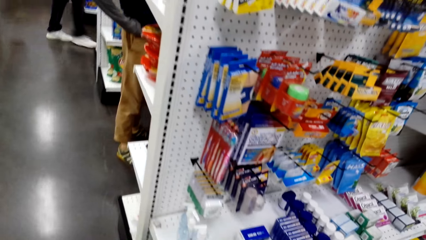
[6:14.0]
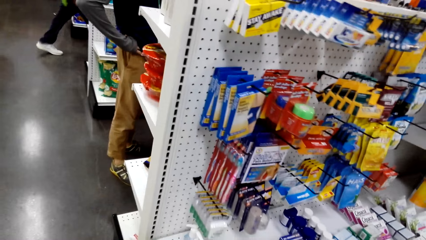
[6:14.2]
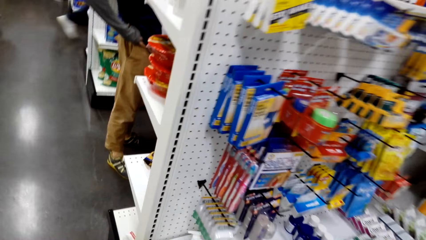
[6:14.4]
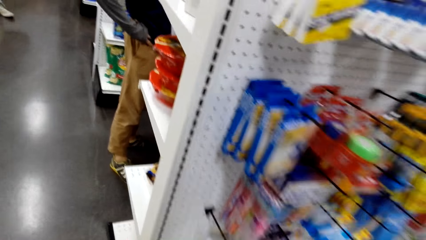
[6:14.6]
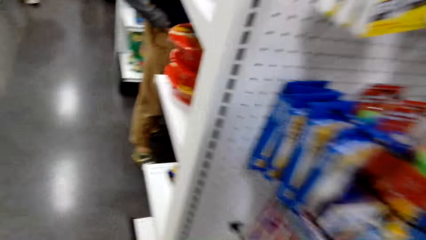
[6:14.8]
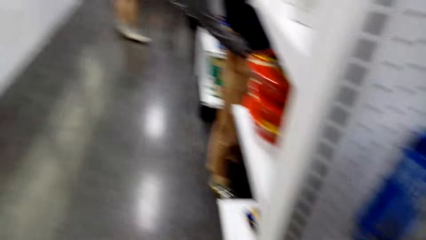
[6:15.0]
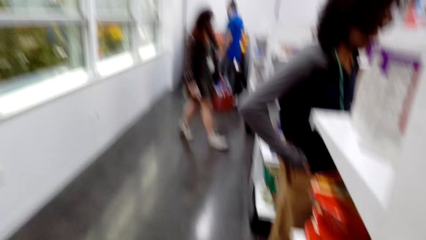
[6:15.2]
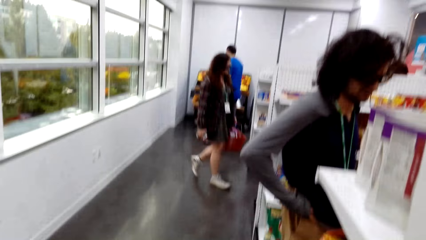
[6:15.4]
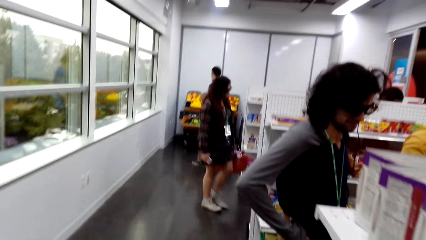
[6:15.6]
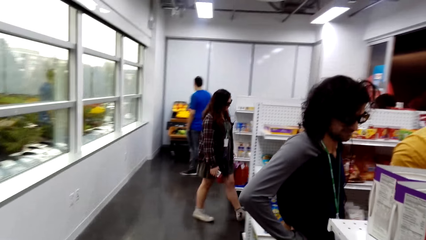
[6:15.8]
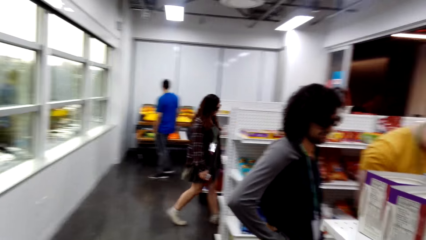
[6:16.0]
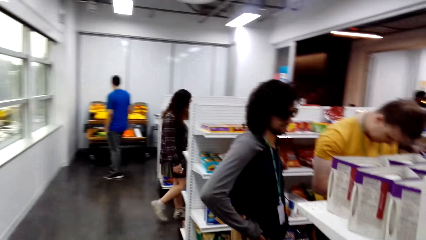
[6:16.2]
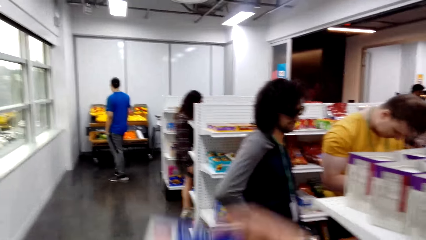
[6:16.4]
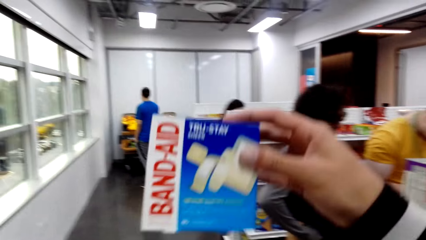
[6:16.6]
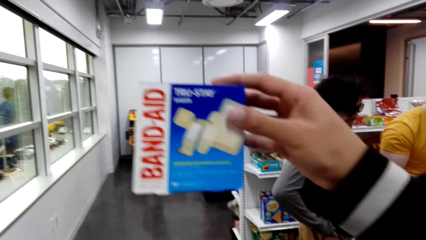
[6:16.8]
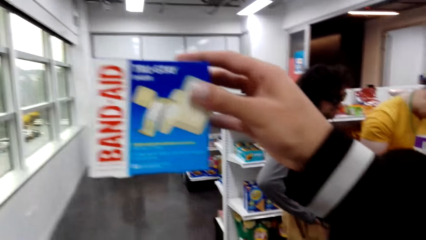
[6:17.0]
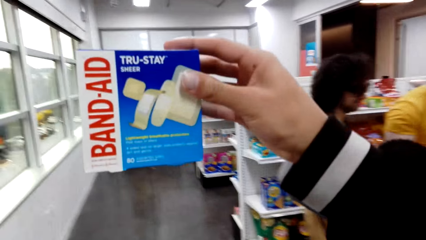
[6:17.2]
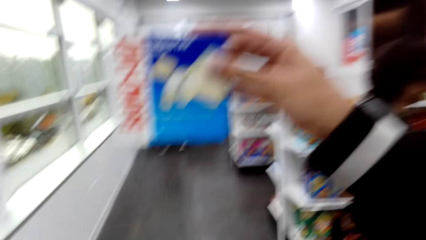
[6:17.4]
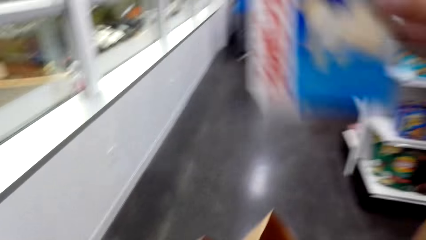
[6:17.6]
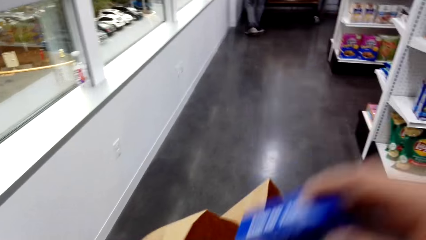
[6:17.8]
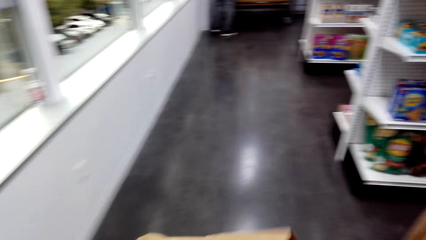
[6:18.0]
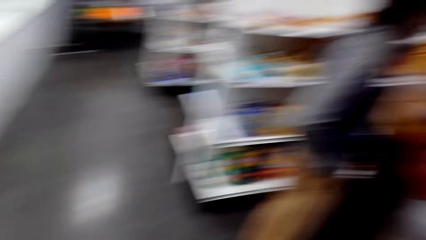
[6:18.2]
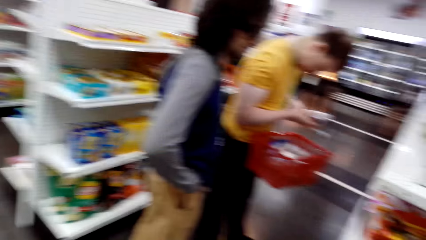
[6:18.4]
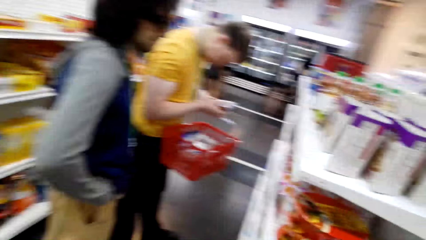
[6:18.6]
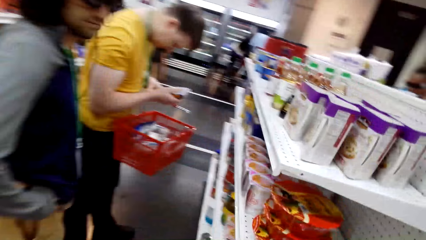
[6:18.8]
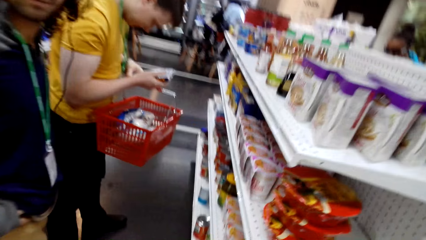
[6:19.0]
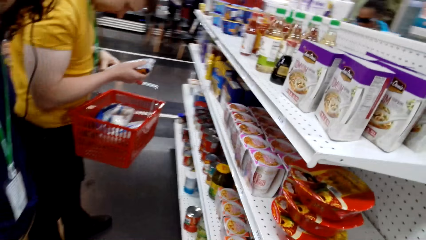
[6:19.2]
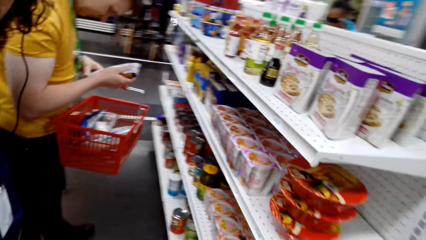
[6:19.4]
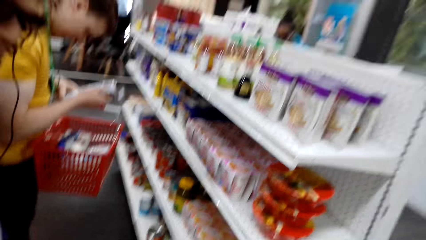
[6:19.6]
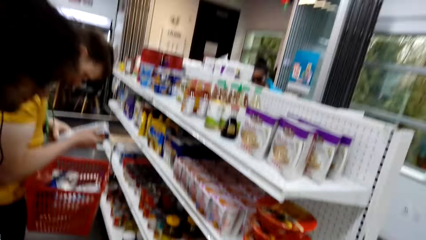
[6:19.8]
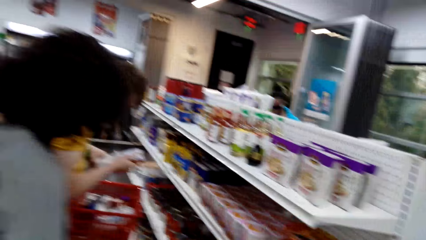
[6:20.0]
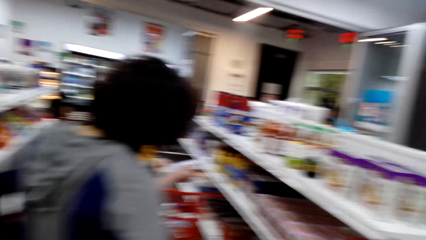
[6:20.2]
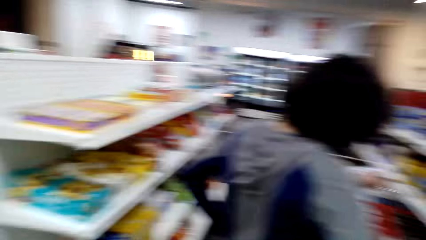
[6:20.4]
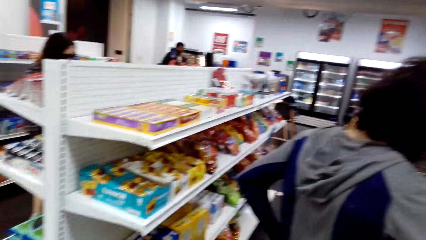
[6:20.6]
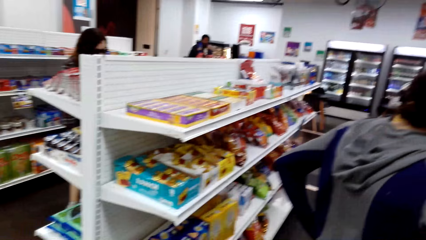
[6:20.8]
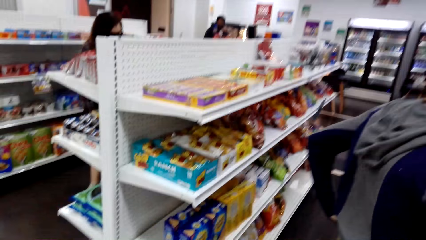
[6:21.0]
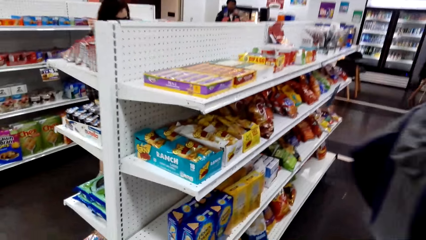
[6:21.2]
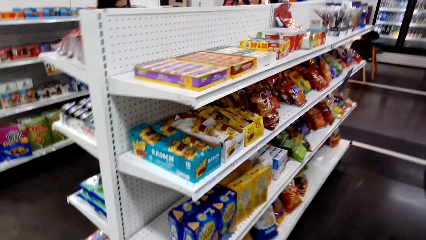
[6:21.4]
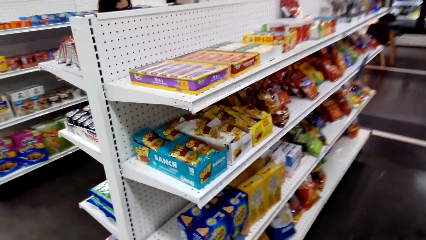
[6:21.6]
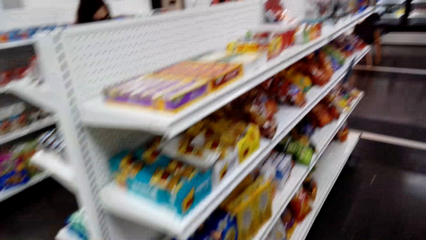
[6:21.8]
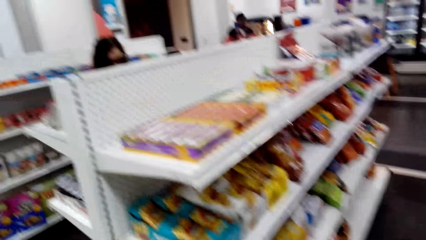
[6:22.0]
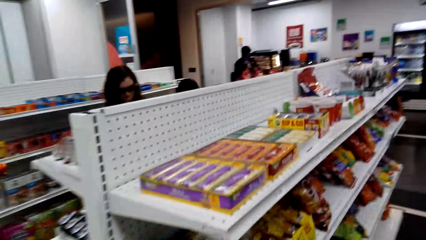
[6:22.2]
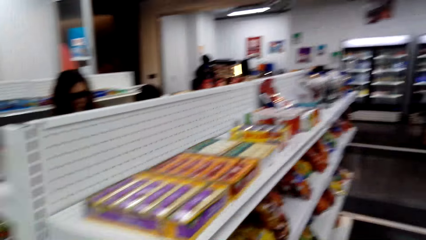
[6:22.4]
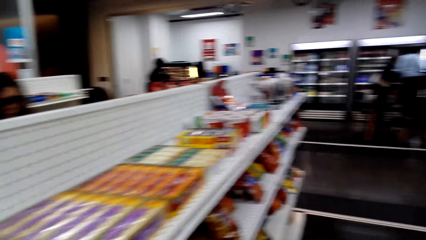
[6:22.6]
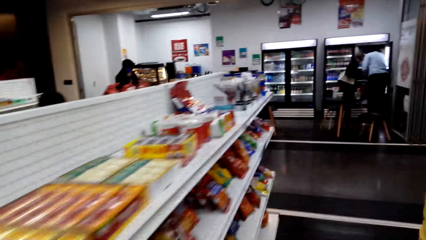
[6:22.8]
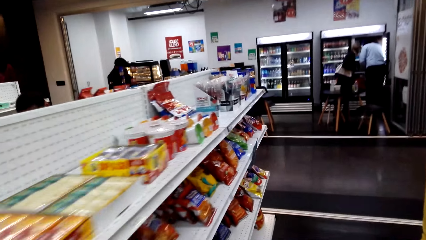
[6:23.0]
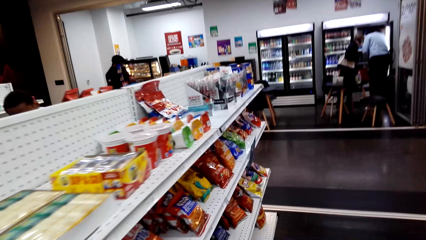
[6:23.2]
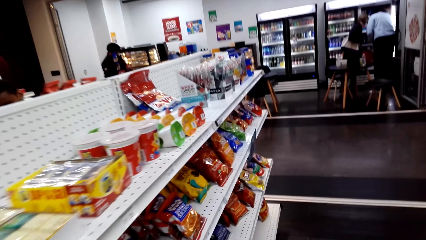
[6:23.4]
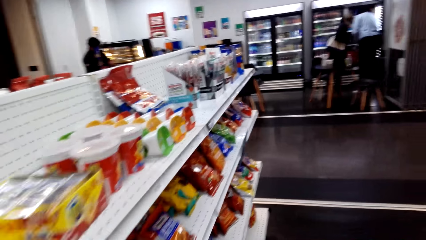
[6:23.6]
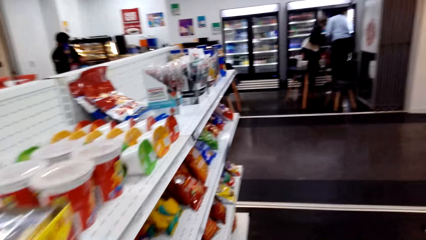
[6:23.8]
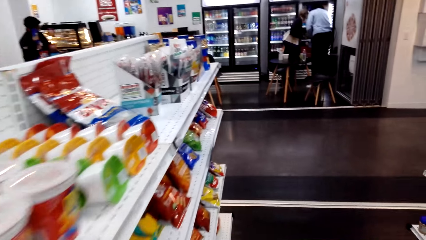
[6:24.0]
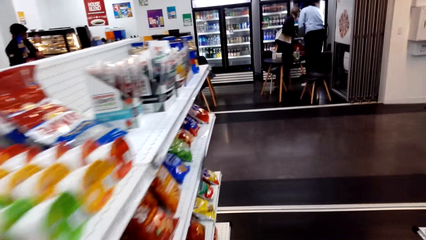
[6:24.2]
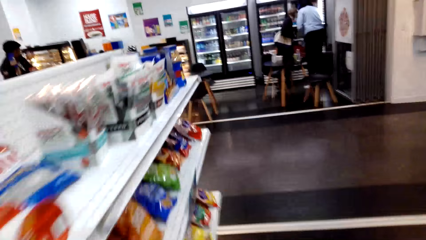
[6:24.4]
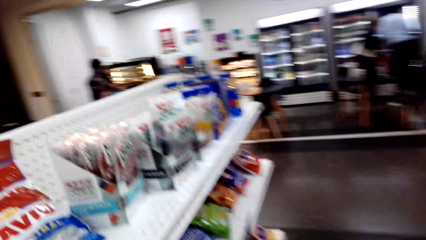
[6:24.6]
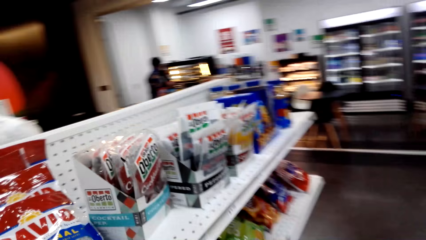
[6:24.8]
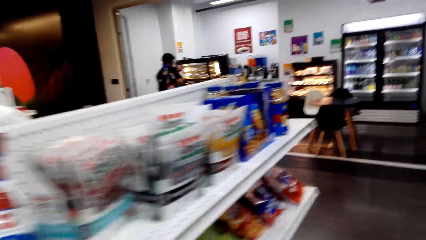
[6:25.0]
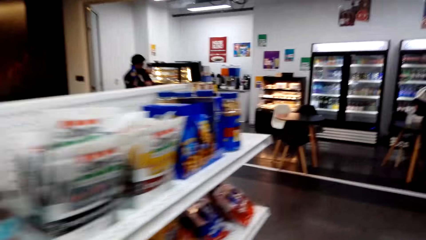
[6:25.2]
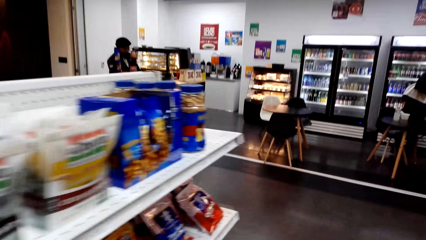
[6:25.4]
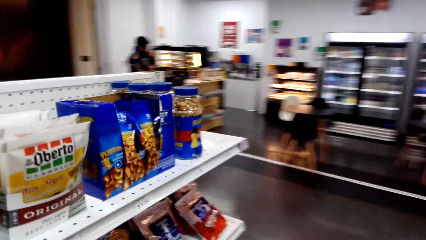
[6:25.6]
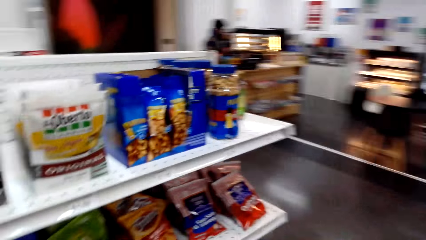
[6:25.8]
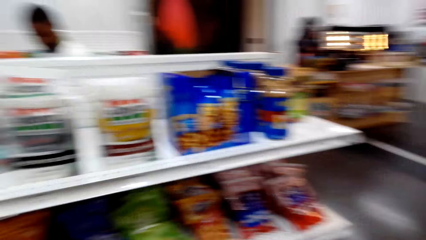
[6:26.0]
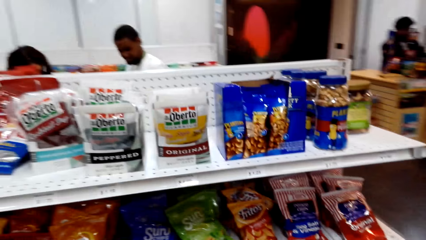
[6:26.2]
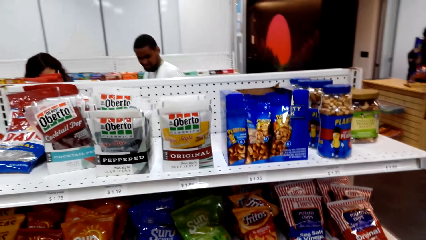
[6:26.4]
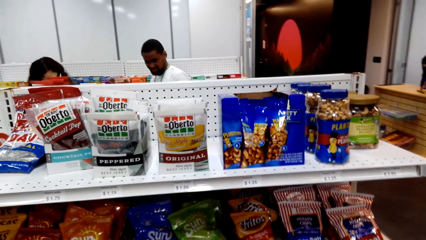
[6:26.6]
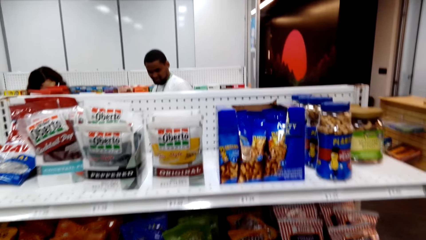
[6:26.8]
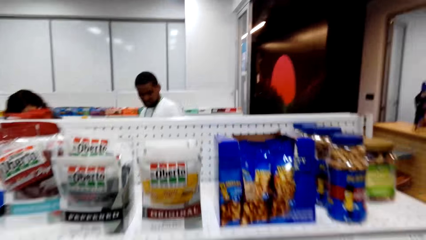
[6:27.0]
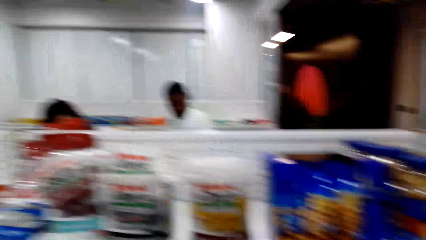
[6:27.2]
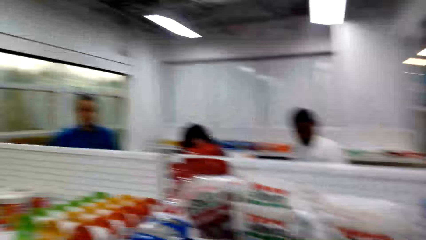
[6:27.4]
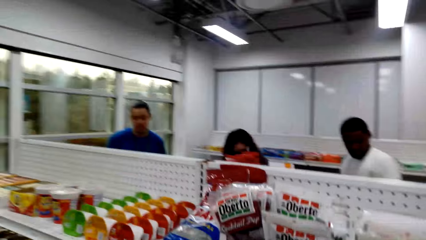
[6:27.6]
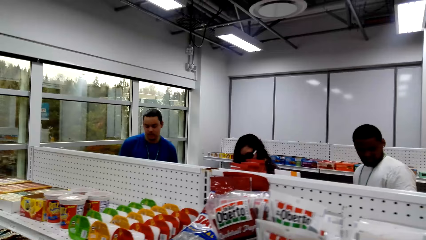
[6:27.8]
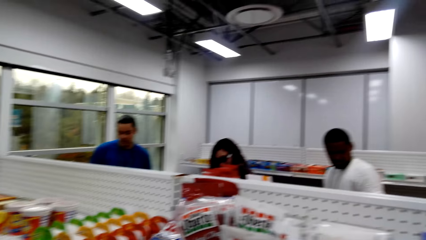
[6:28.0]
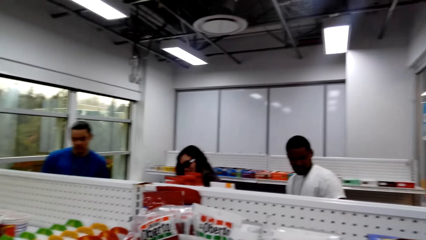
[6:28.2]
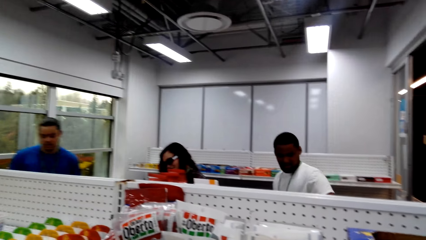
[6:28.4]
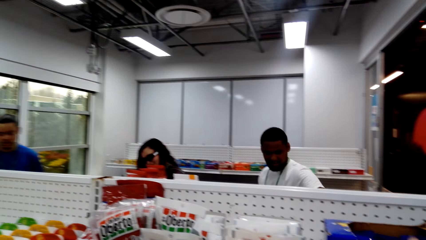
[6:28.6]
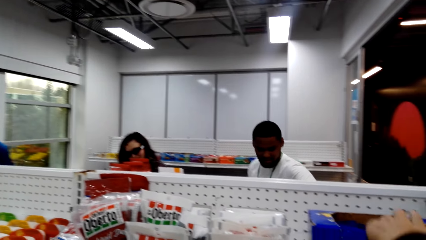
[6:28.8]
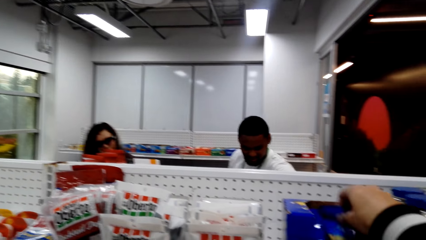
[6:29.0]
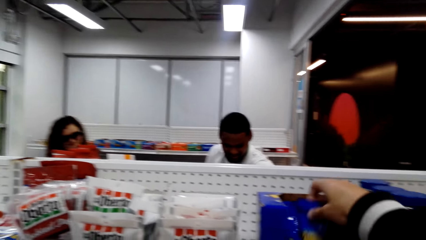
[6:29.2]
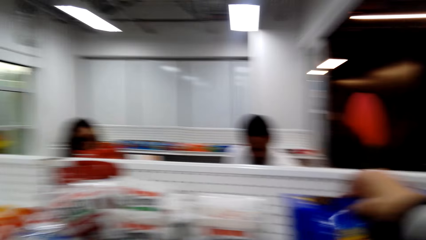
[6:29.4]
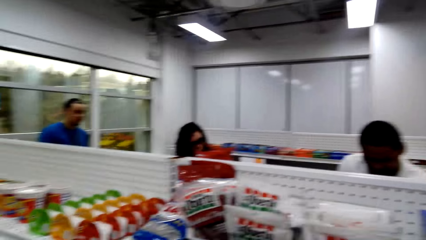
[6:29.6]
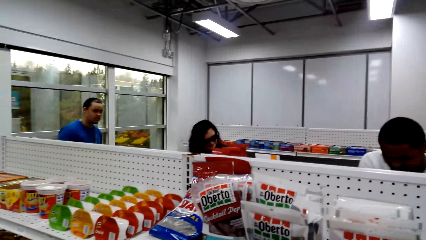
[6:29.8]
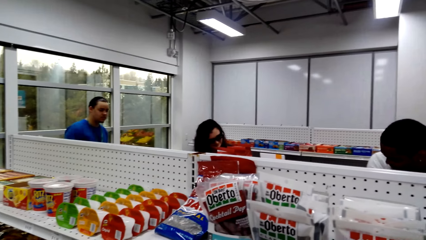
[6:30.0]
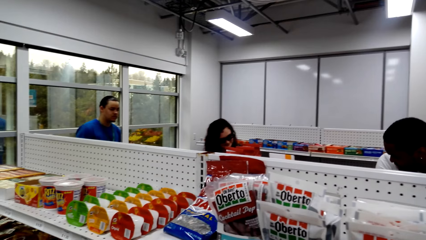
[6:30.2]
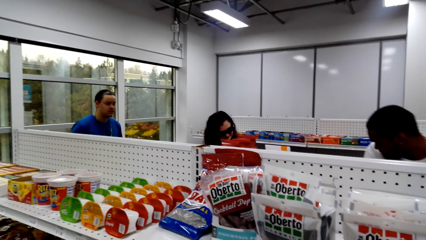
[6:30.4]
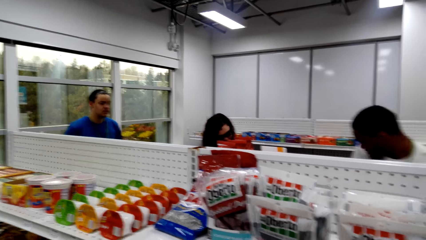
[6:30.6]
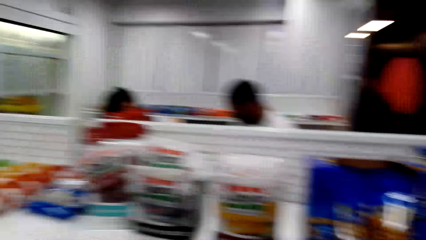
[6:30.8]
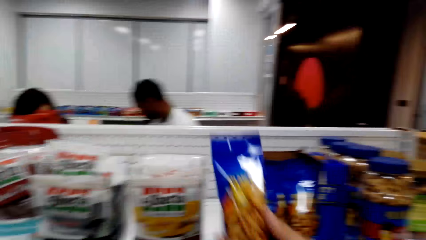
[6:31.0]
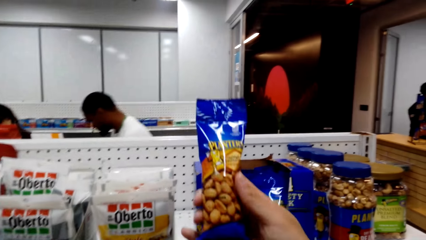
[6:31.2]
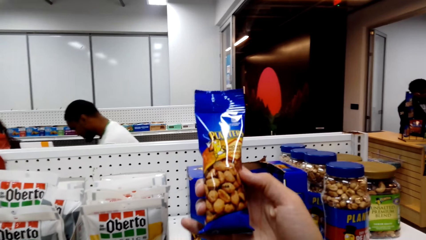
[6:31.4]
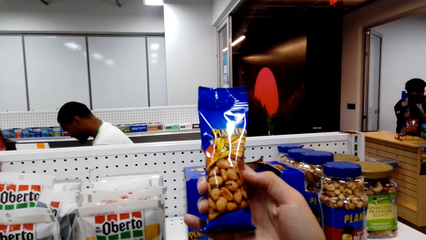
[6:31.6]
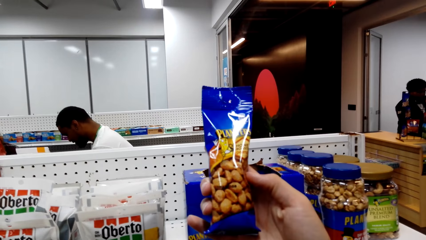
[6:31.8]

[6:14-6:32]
The camera wearer walks a few steps. They look at the packet. They put the small box in the basket. A man looks at the item. The camera wearer walks a few steps. They look at the items on the shelf. They pick the peanuts packet.
